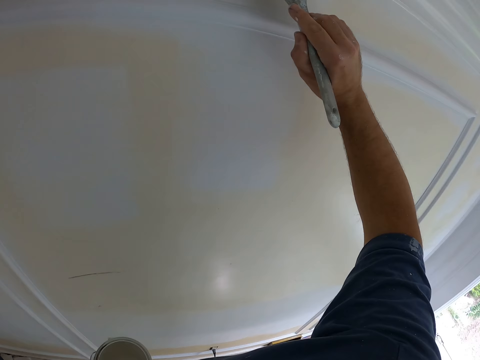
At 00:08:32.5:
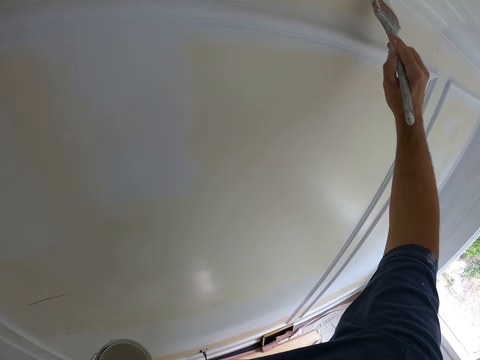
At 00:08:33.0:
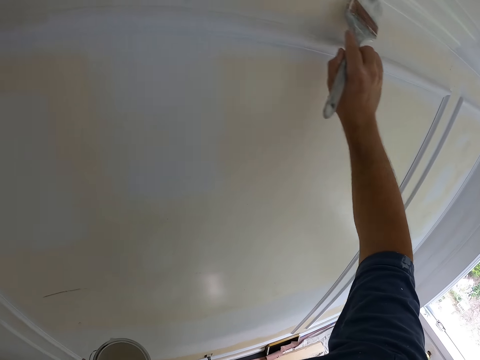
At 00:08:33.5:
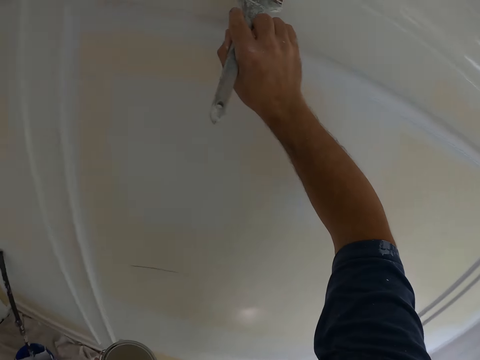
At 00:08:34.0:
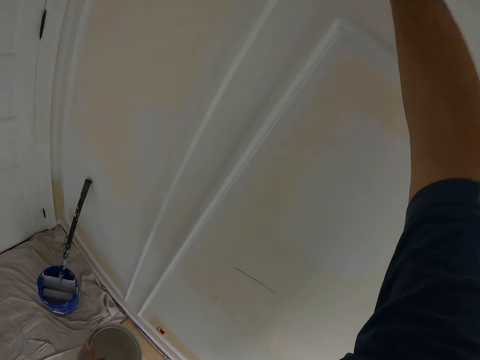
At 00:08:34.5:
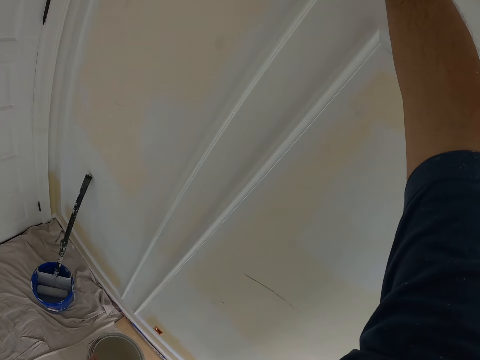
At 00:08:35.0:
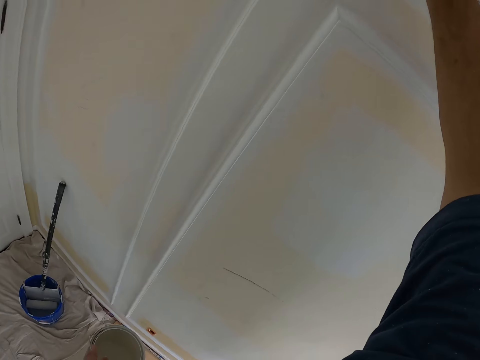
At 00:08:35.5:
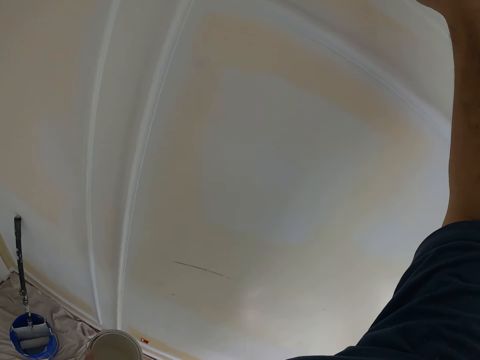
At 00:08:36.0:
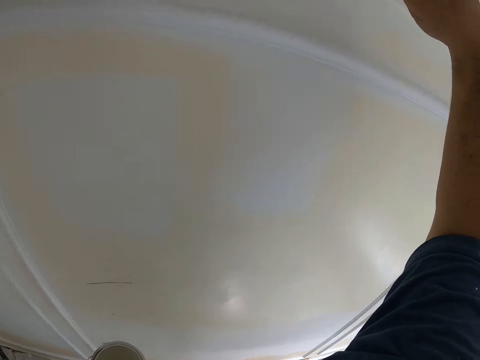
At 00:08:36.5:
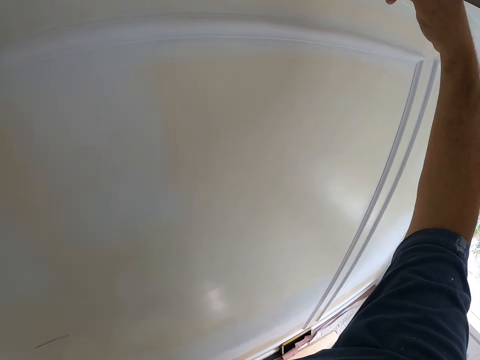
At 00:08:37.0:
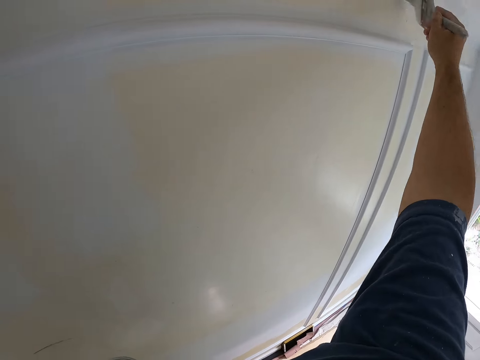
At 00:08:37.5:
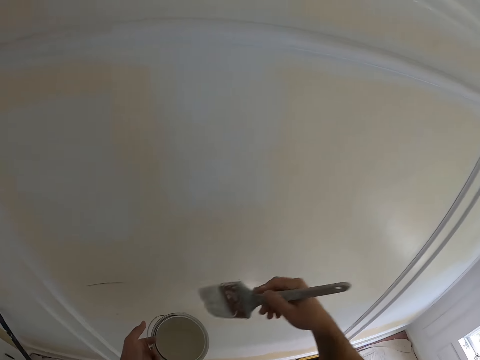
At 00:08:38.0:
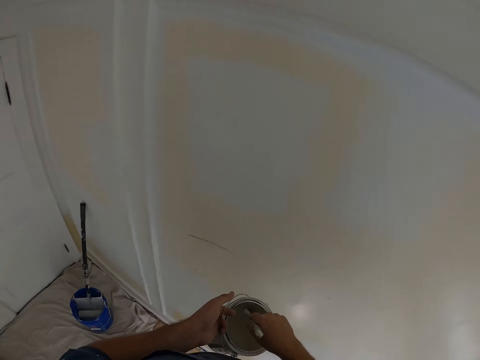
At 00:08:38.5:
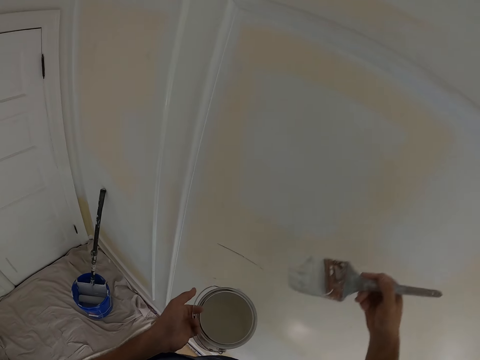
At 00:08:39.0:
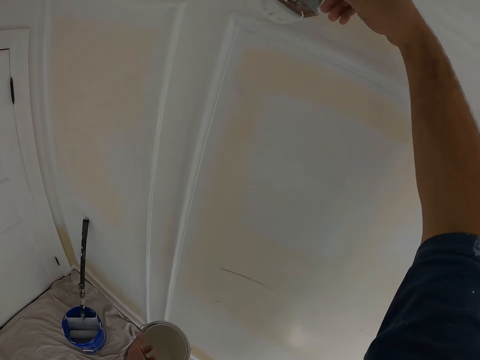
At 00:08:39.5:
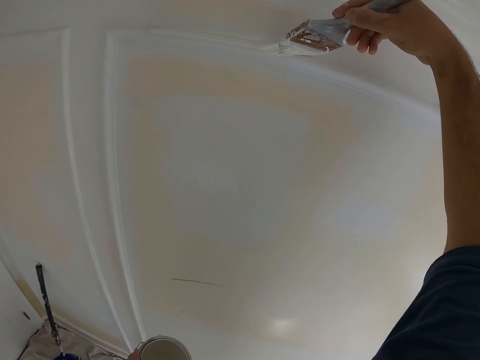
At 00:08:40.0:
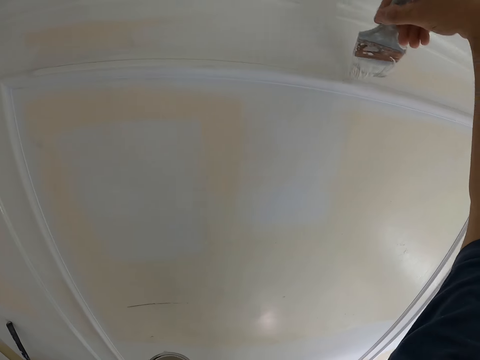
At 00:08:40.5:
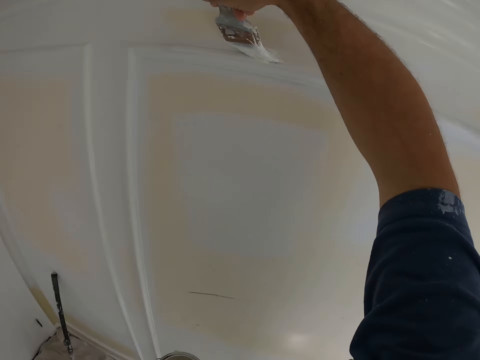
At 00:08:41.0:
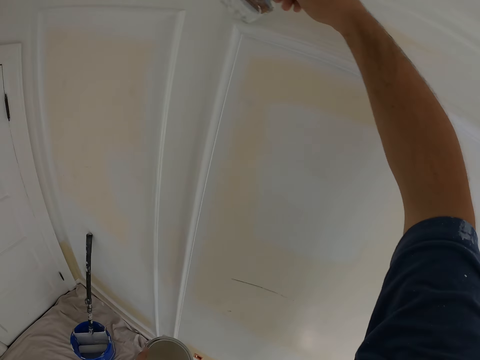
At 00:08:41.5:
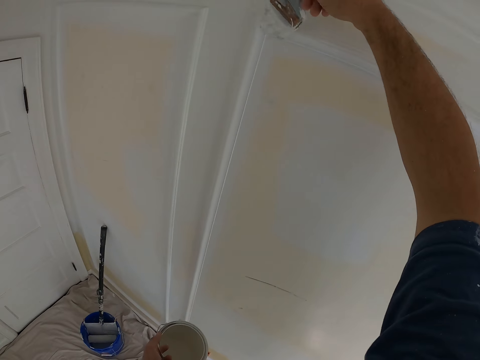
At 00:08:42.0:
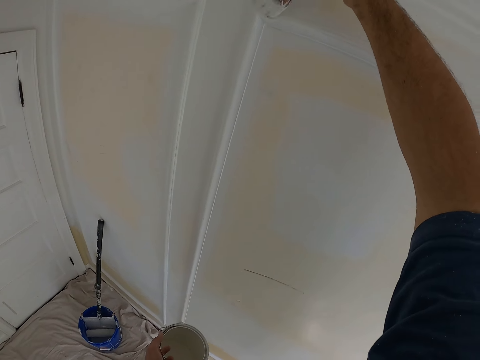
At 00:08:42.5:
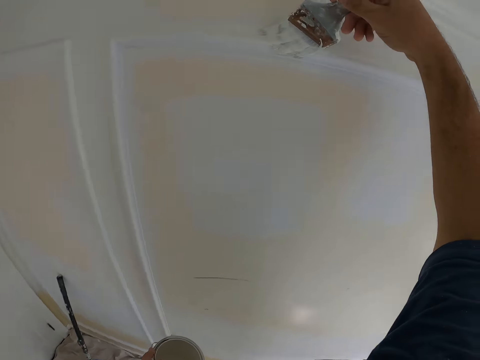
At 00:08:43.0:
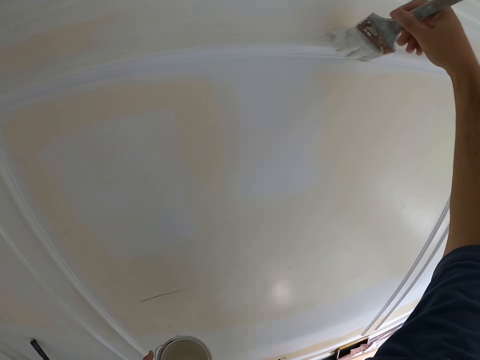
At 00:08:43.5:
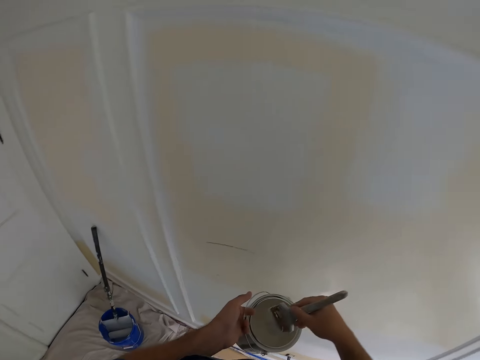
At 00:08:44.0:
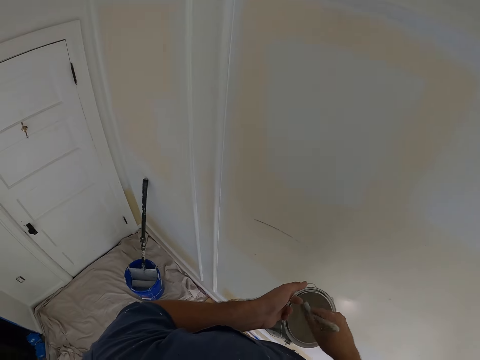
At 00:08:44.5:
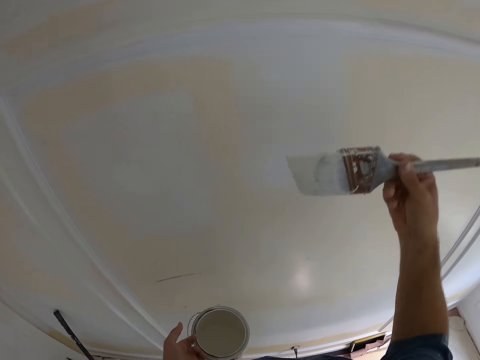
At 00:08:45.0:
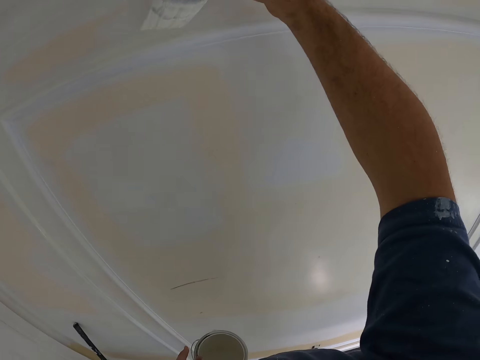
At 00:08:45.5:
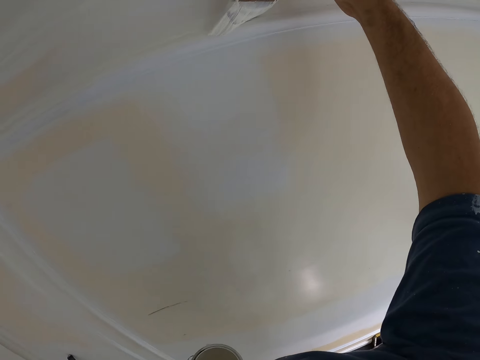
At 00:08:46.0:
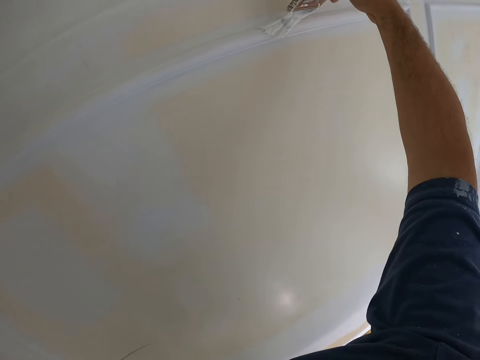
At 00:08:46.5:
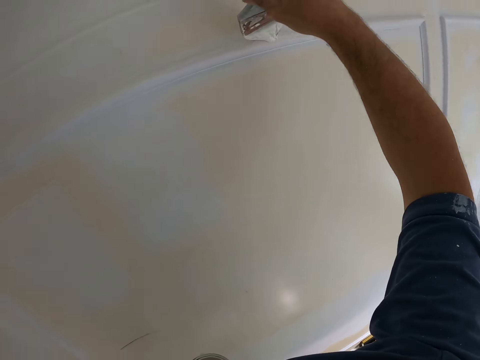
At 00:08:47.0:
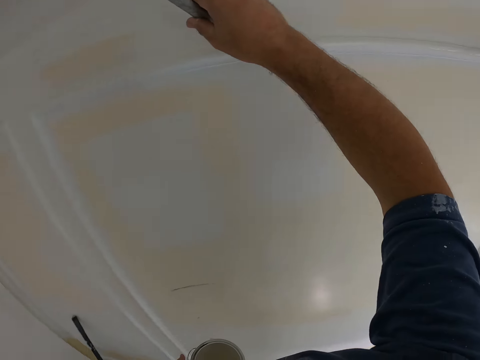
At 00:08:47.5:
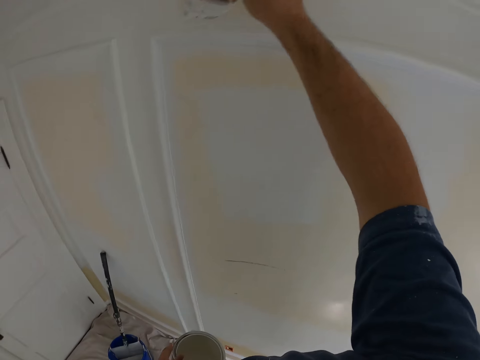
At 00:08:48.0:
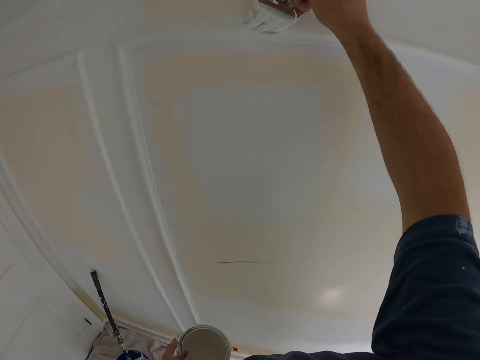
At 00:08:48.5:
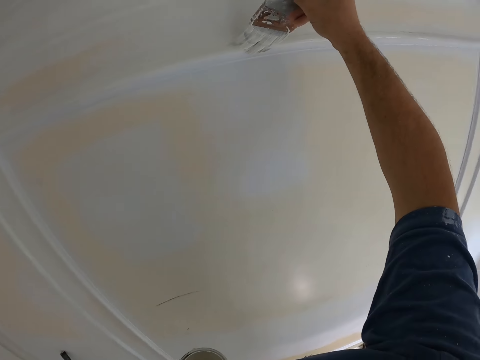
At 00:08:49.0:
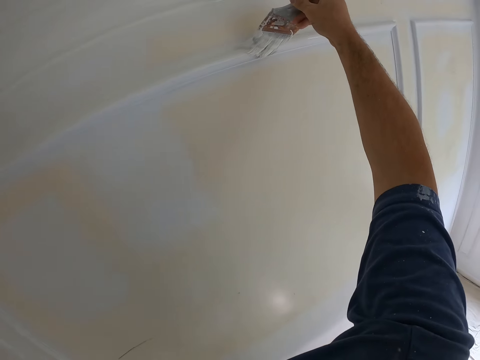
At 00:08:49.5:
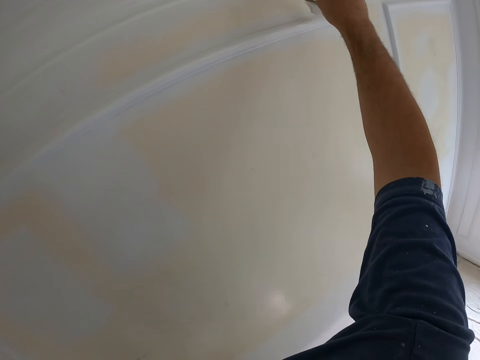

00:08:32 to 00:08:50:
The camera wearer puts the painting brush in the paint can. They paint the wall. They put the painting brush in the paint can. They paint the wall.

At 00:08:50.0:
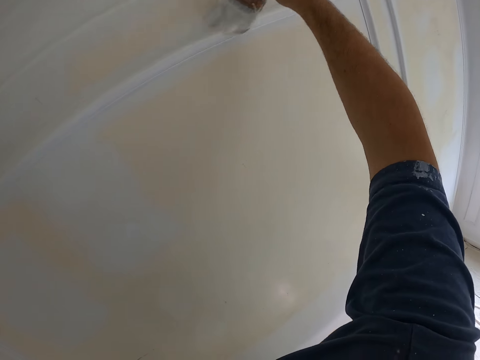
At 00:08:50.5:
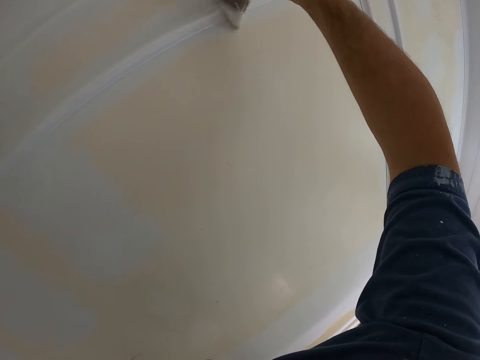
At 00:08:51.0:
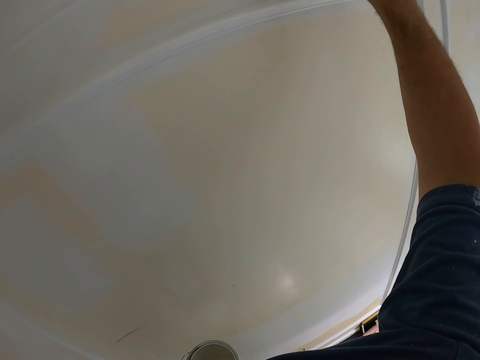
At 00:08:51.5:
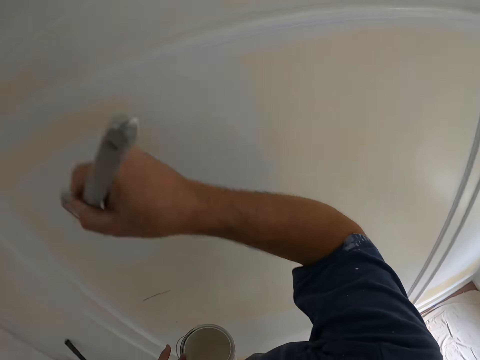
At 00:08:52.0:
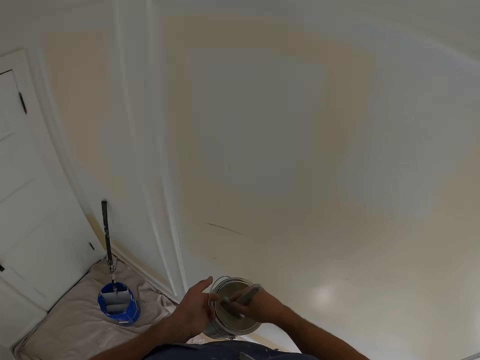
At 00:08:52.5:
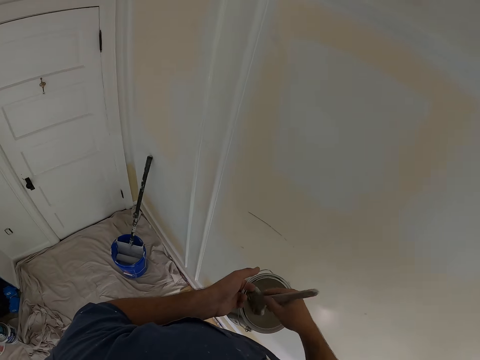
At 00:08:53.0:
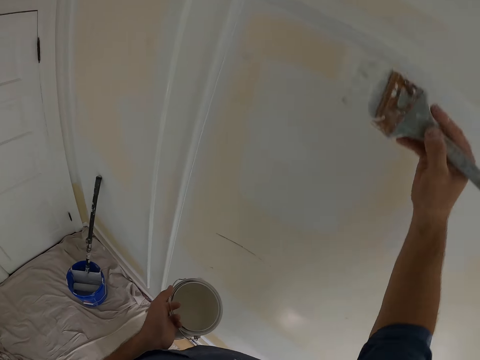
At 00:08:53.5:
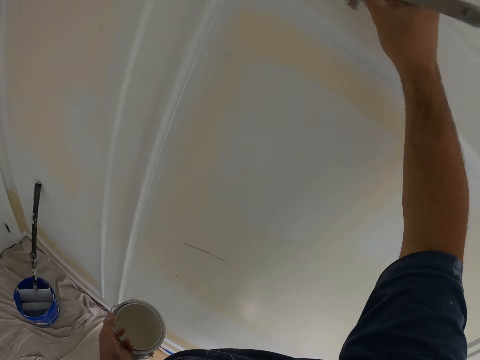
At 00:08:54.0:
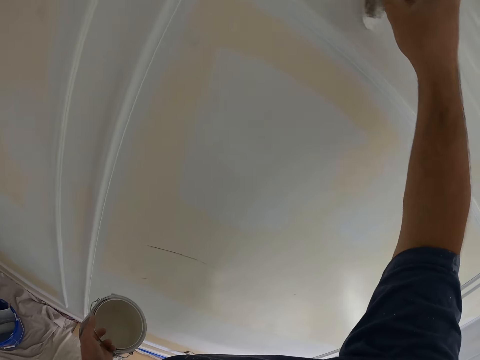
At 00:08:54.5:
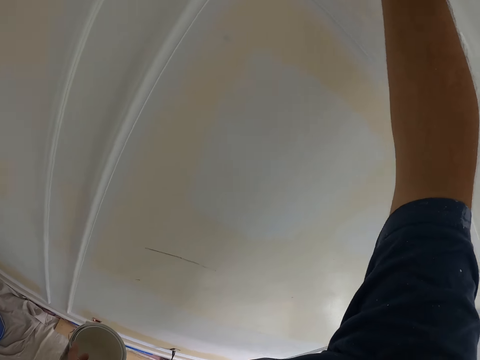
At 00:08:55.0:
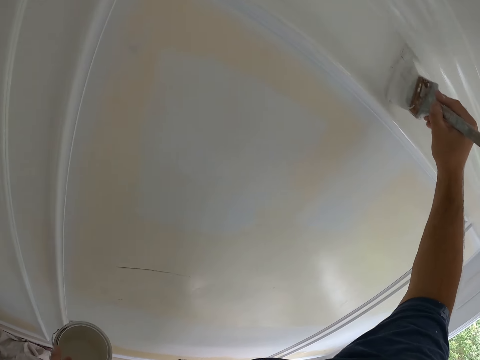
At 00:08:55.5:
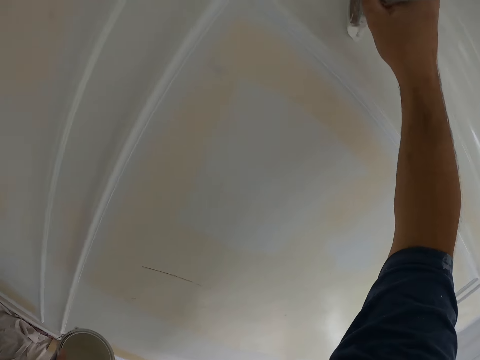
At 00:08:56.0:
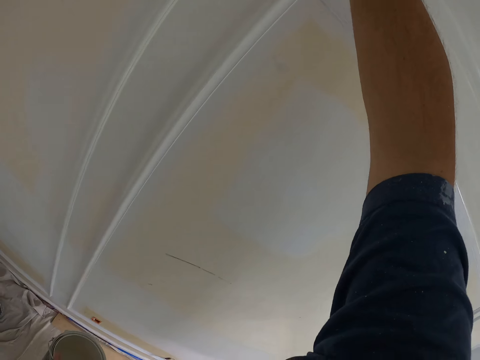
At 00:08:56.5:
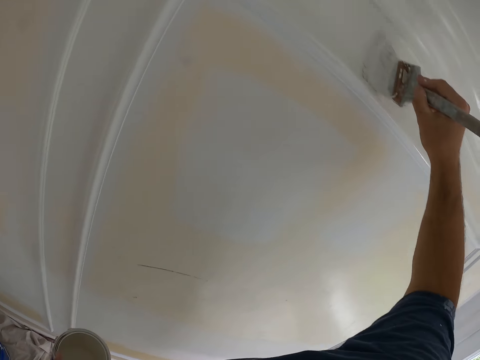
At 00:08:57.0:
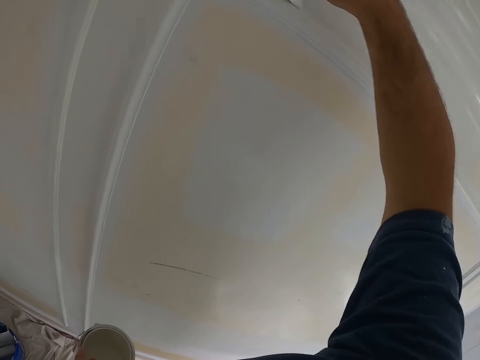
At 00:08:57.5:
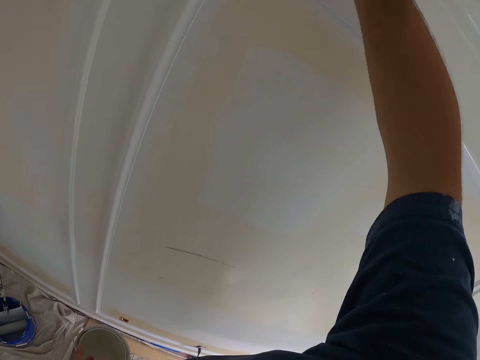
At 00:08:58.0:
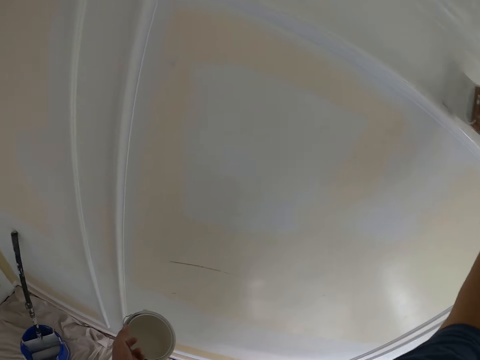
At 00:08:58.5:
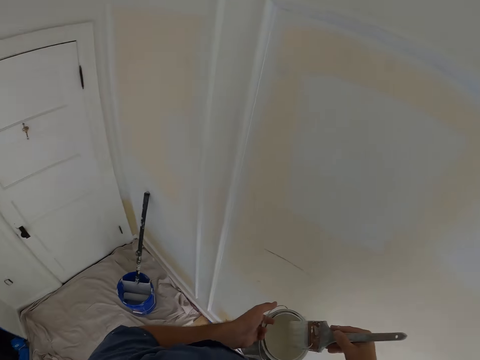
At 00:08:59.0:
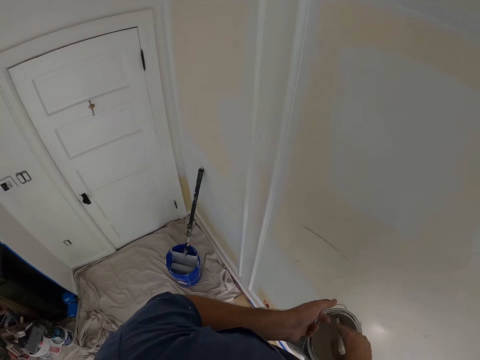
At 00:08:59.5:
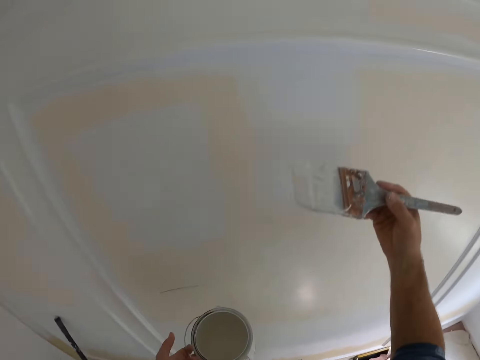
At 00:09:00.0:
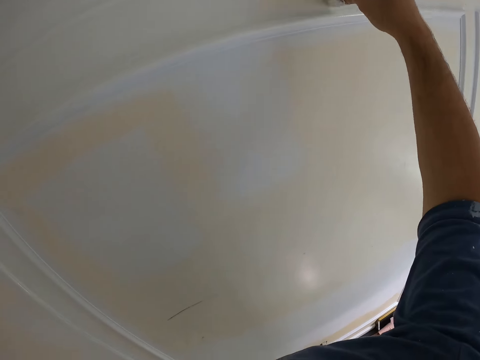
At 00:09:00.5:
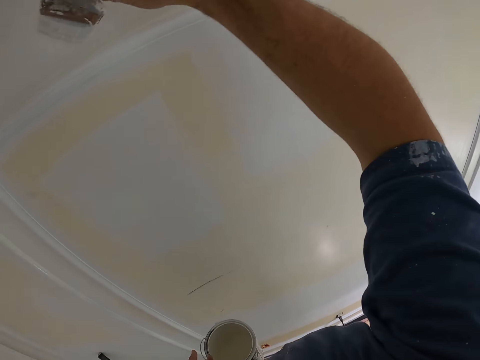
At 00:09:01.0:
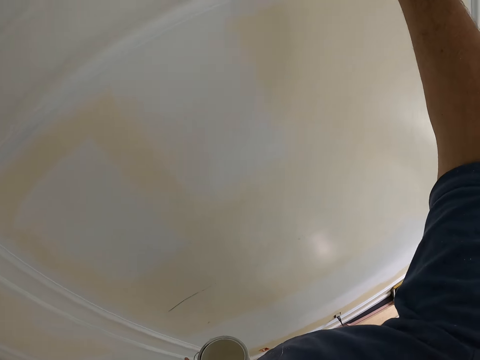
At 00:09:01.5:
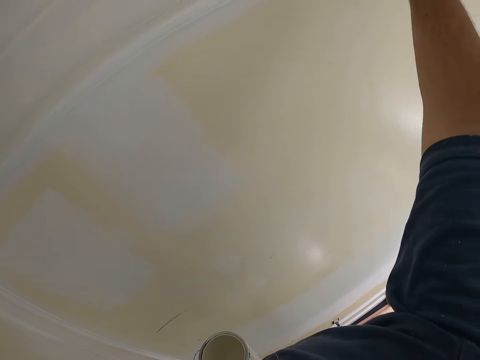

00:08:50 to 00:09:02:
The camera wearer puts the painting brush in the paint can. They paint the wall. They put the painting brush in the paint can. They paint the wall.
